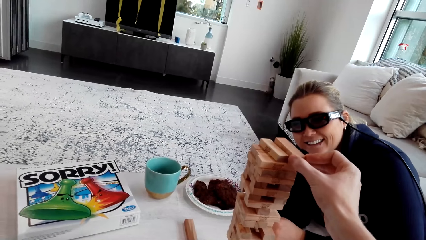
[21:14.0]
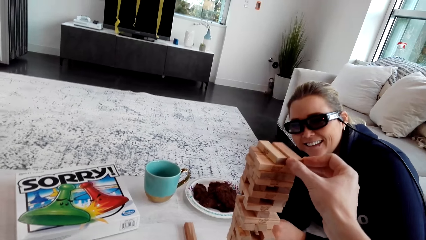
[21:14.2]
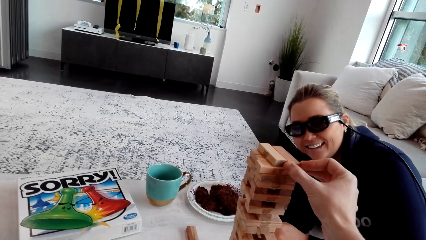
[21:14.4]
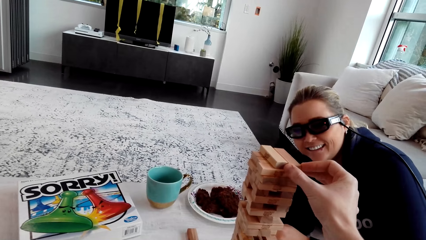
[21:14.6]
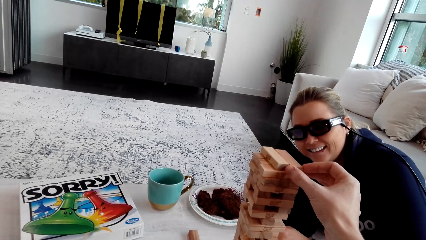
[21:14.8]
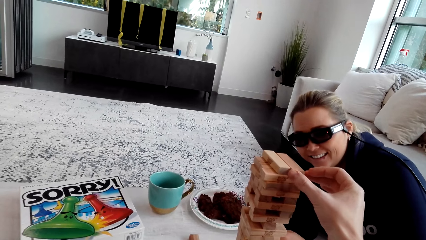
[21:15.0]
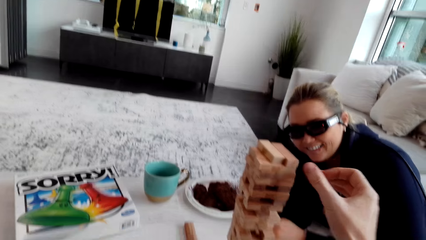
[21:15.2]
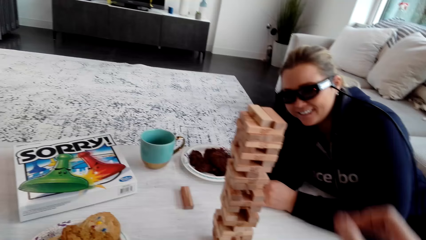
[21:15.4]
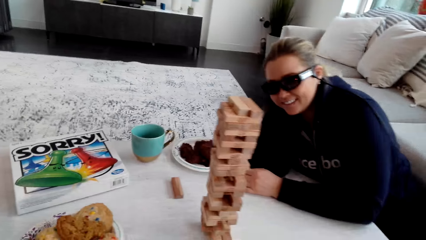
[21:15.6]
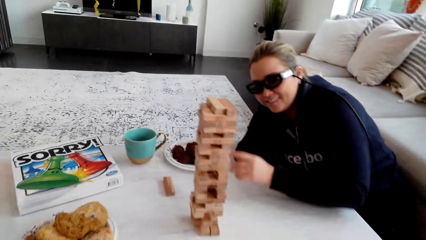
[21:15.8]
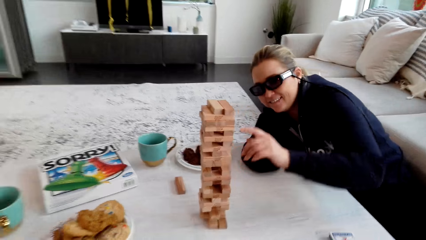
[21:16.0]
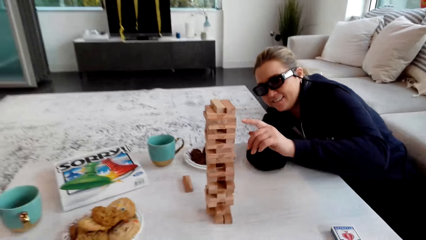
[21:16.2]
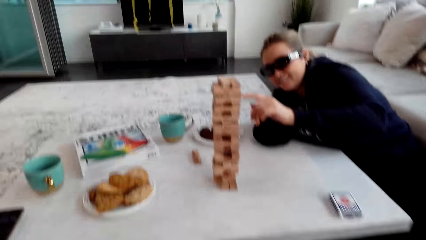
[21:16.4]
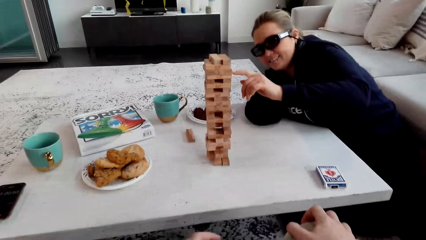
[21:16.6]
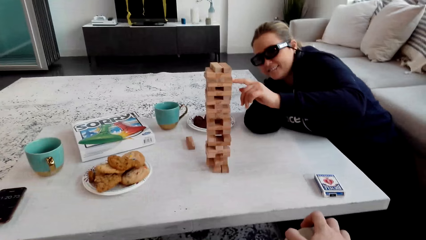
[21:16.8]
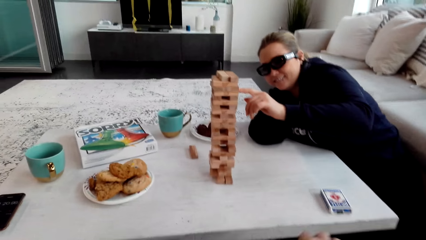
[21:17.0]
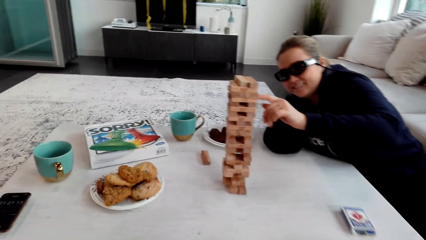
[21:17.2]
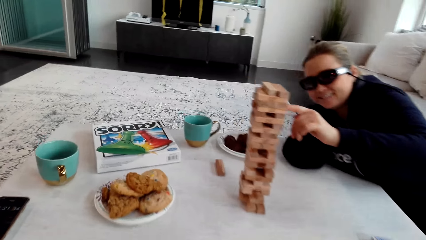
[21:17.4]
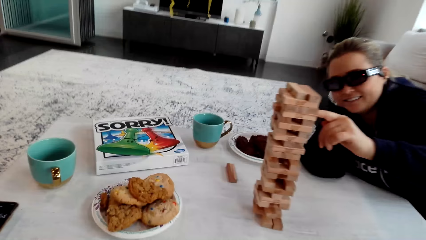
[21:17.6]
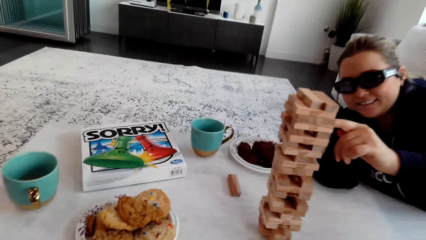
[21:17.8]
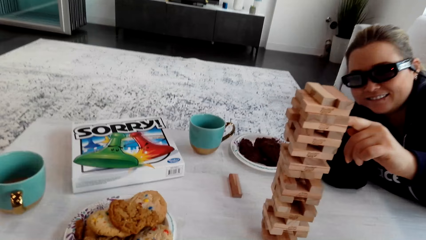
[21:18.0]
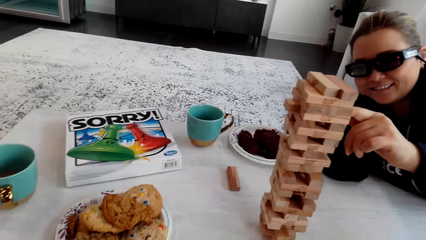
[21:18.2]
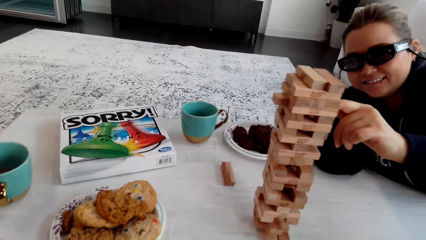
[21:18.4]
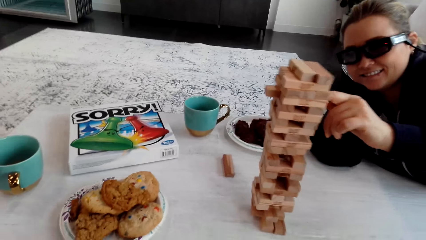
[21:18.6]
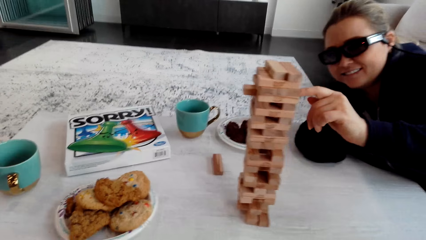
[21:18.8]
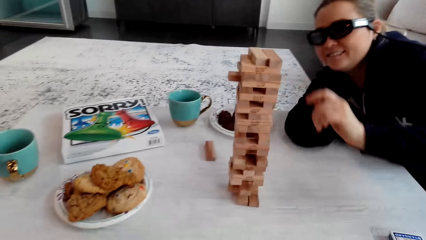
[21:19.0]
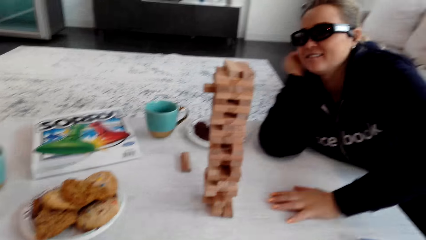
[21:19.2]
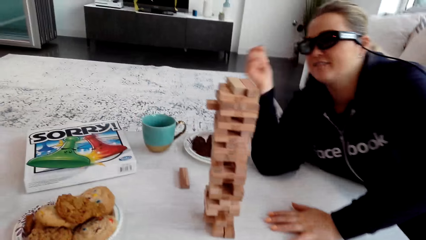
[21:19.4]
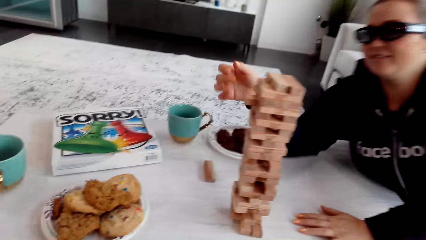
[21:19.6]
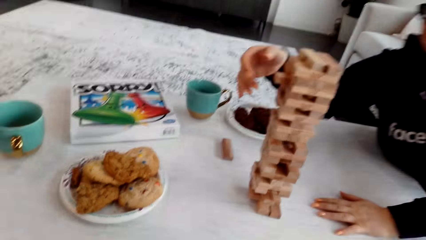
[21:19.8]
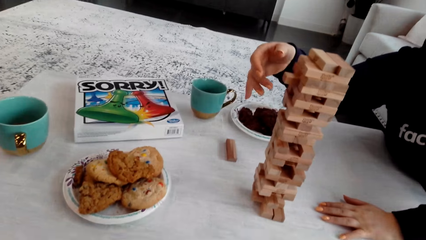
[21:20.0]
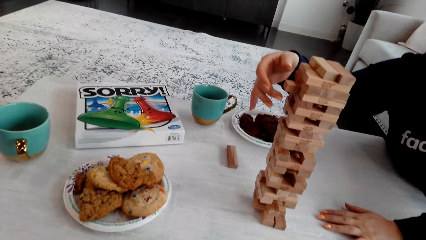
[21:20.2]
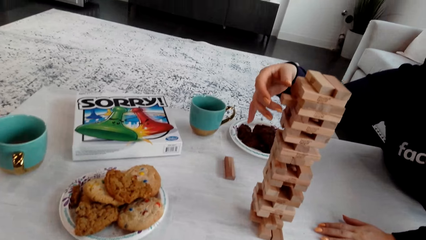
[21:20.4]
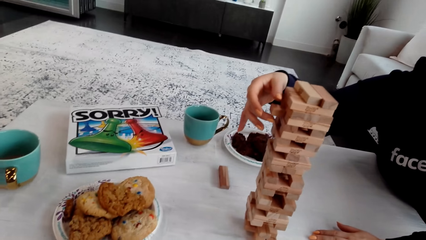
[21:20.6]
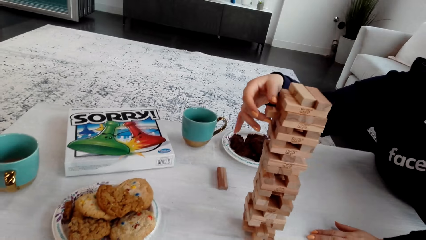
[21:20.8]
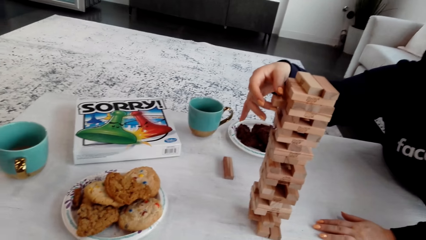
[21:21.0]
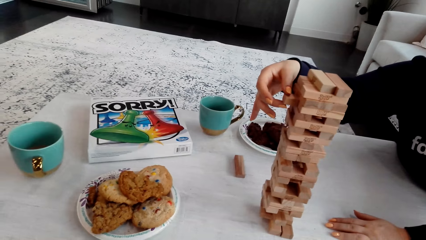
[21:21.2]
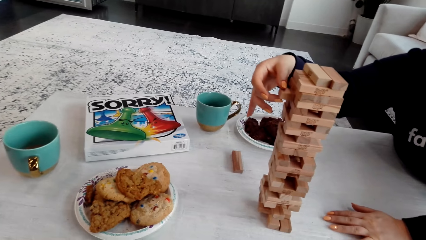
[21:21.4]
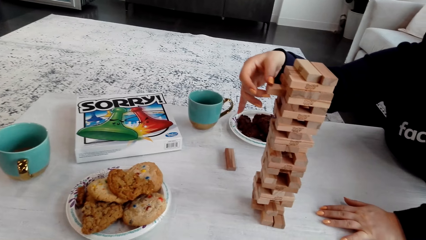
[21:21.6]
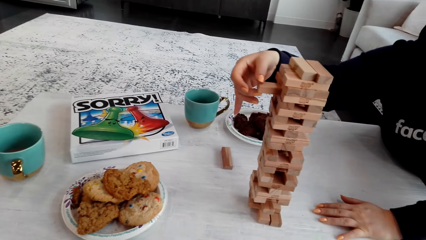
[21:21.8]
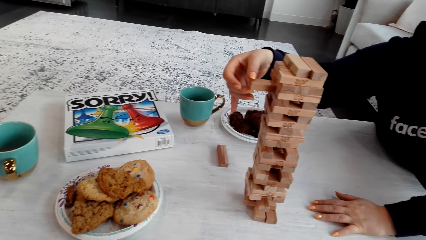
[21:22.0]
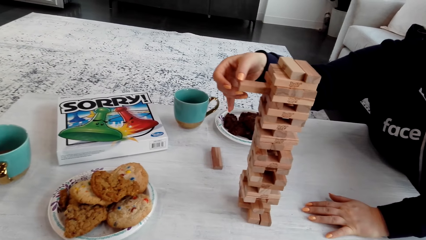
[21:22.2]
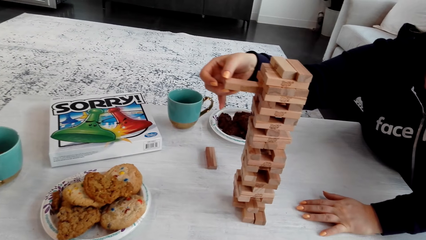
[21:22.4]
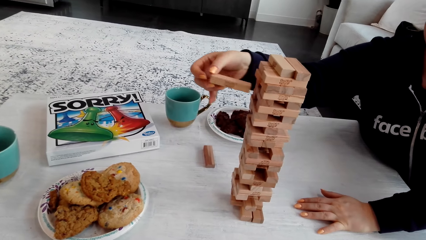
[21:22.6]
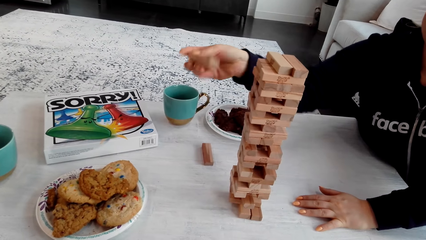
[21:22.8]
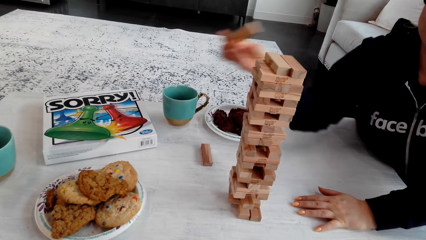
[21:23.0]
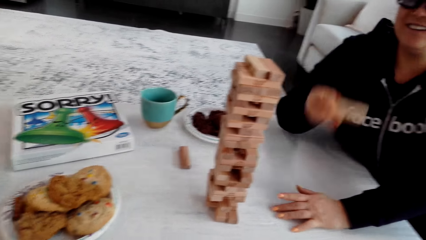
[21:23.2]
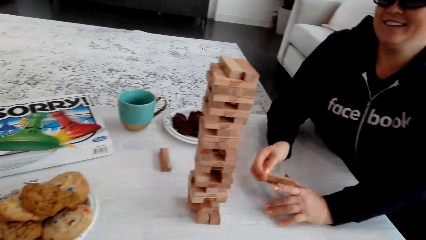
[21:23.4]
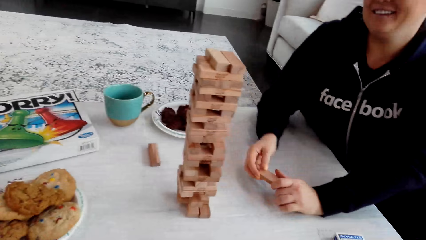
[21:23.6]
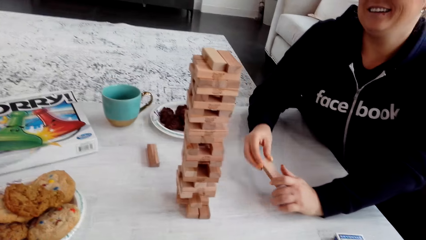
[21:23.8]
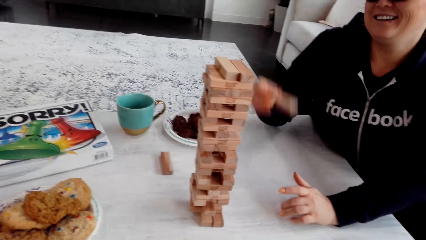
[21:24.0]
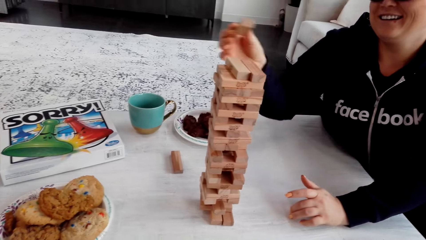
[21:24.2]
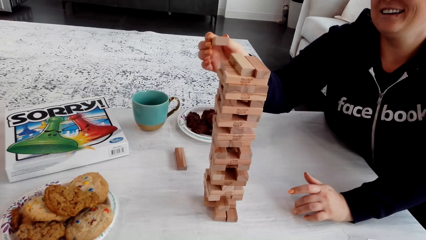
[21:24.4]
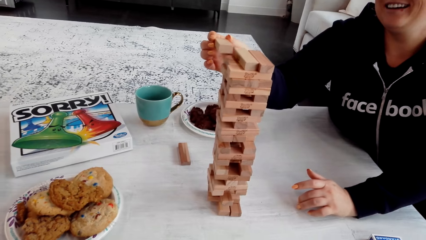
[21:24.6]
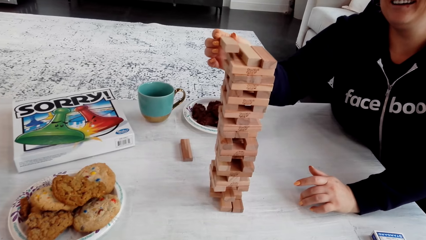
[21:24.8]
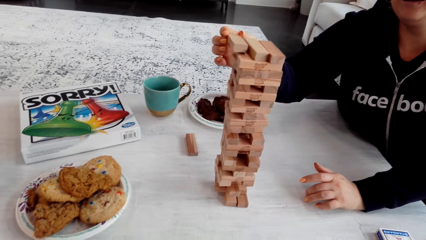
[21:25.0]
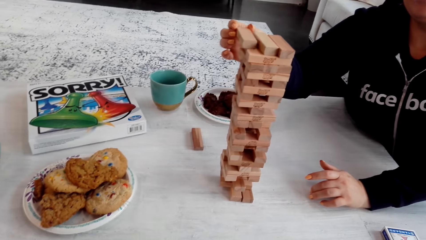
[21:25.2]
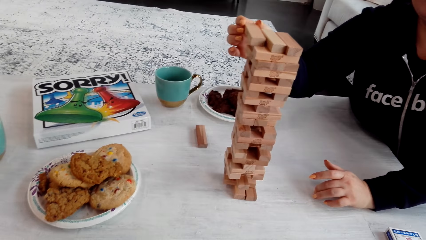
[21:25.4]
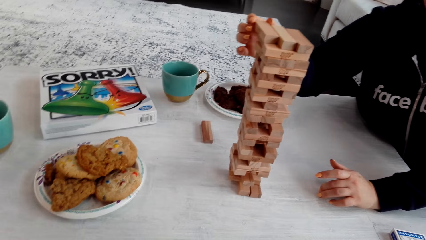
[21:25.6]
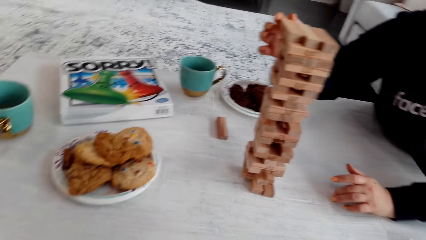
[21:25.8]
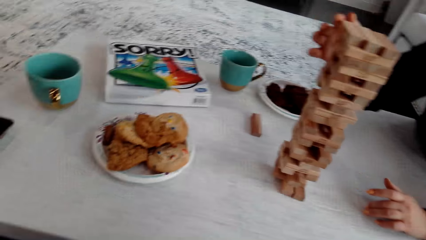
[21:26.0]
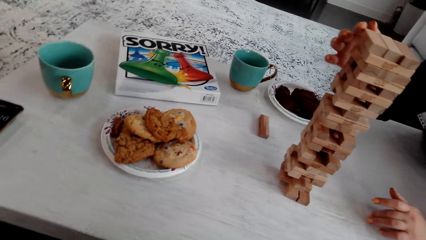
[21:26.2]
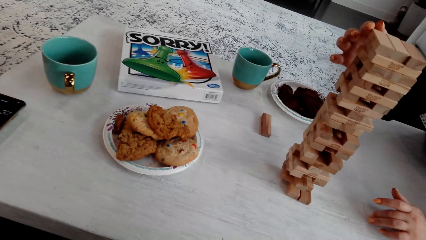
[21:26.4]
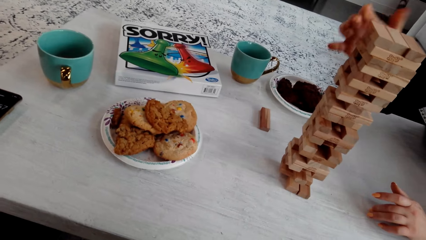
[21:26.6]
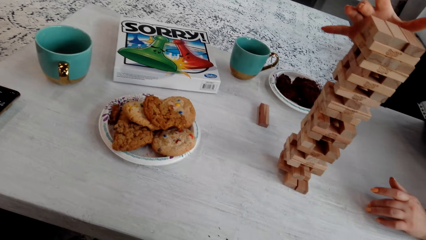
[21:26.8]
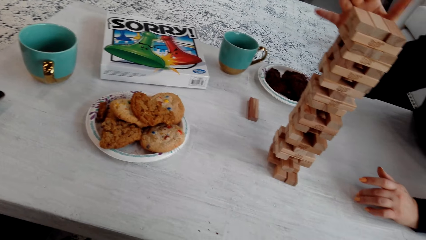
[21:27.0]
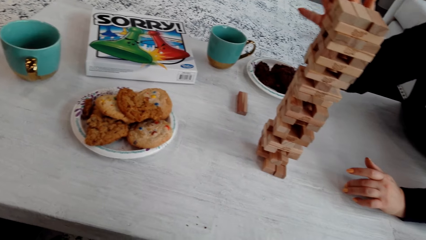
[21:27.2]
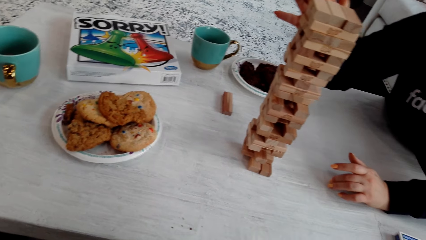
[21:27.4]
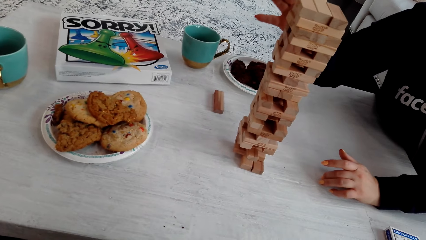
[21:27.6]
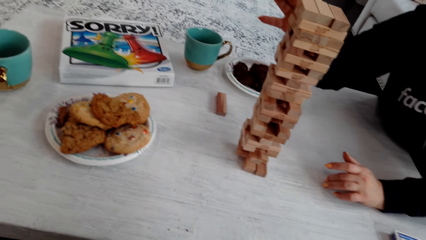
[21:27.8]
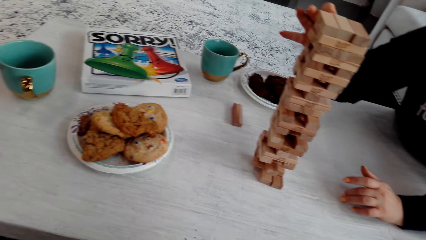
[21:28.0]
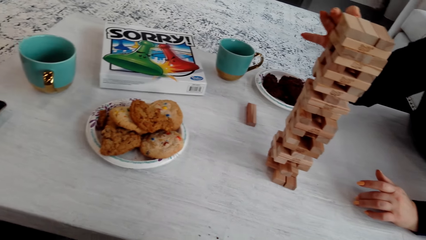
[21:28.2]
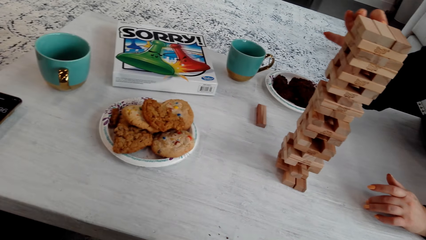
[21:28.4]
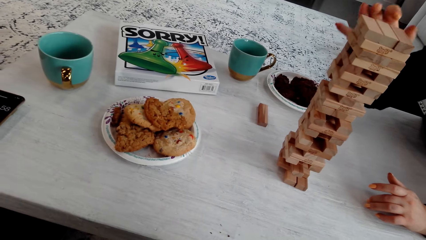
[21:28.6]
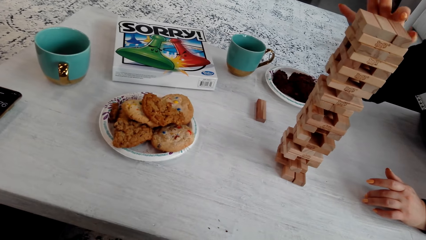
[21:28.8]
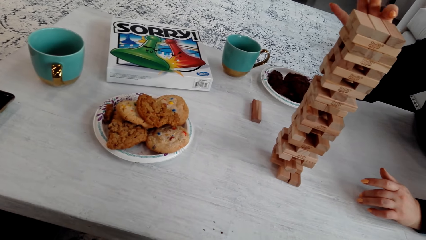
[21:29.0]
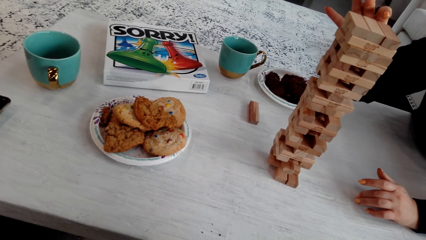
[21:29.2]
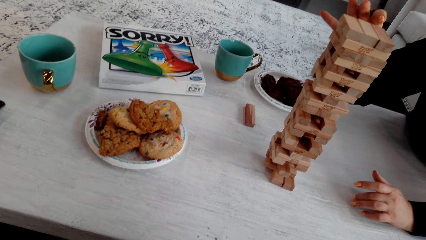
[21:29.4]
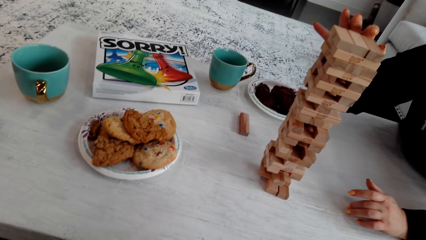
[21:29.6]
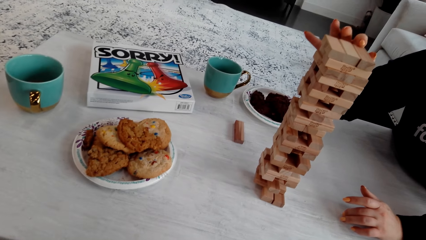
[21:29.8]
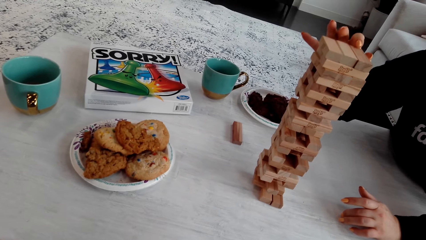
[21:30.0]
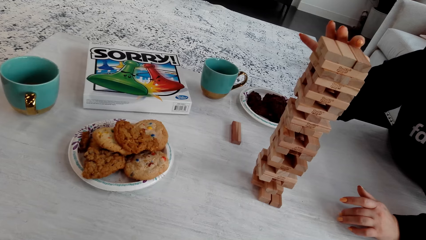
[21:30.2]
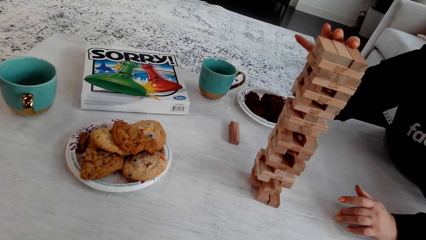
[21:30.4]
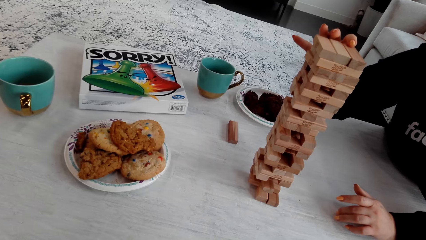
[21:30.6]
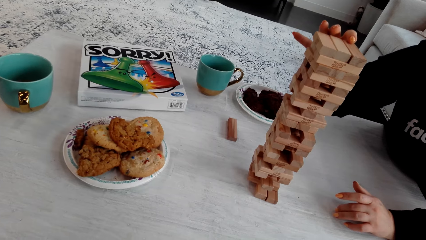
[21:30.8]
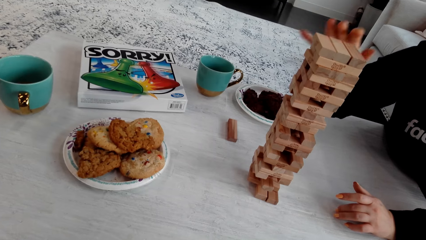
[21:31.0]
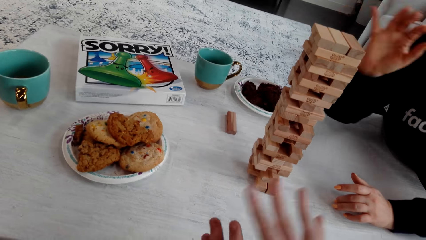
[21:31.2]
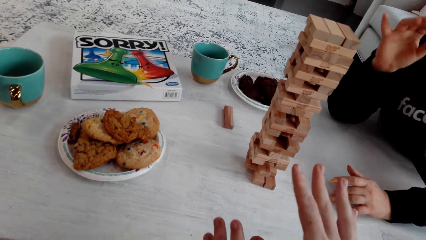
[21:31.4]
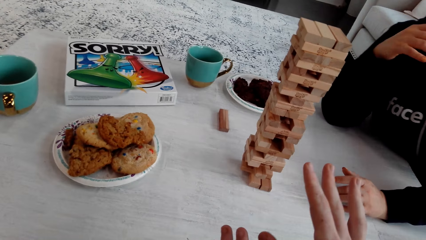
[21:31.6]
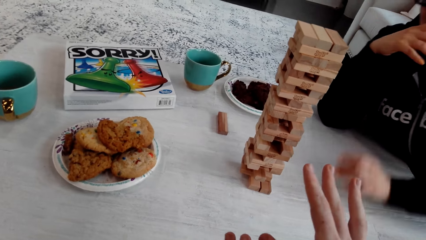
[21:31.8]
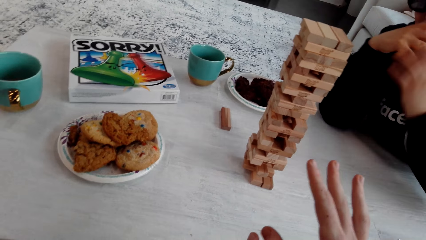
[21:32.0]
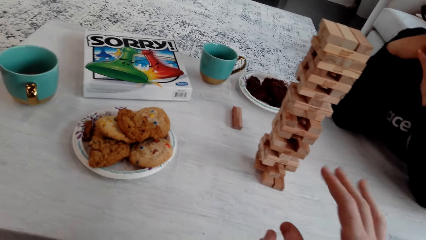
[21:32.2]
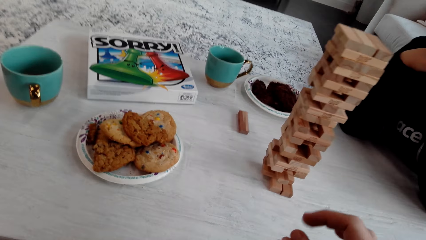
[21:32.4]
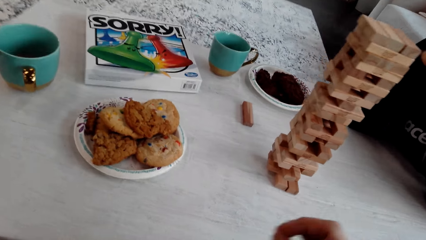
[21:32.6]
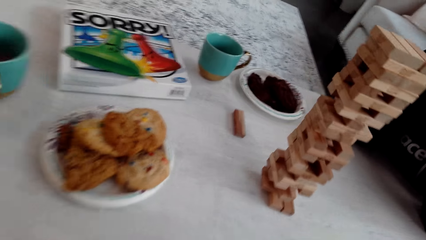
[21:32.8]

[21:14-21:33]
A woman talks to the camera wearer. The camera wearer puts the wooden Jenga piece on the top of the Jenga with his right hand. He talks to the woman. The woman pushes the wooden Jenga piece with her left hand finger. The woman removes the wooden Jenga piece with her right hand. The woman holds the wooden Jenga piece with both her hands. The woman removes a piece of the block. The woman puts the wooden Jenga piece on the top of the Jenga with her right hand. The camera wearer talks to the woman. He looks around. The woman touches the wooden Jenga piece with her right hand. The camera wearer talks to the woman.
